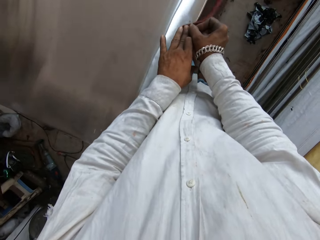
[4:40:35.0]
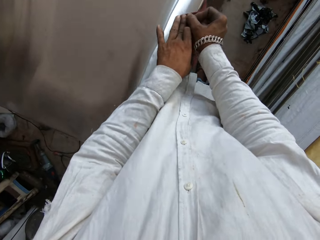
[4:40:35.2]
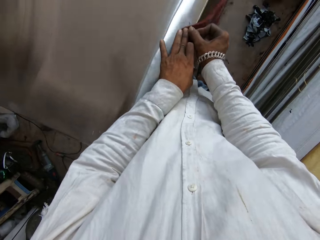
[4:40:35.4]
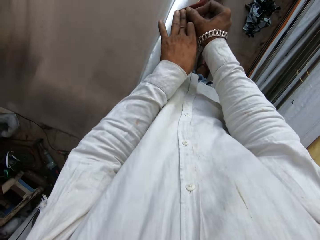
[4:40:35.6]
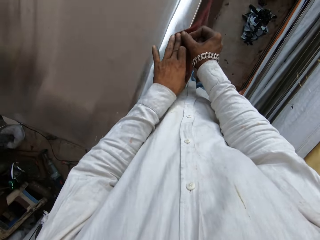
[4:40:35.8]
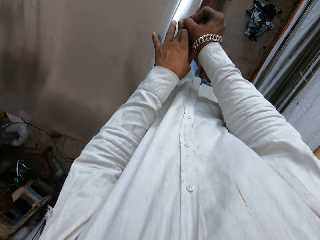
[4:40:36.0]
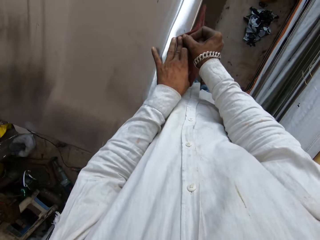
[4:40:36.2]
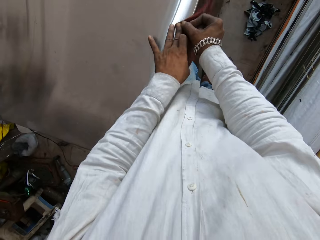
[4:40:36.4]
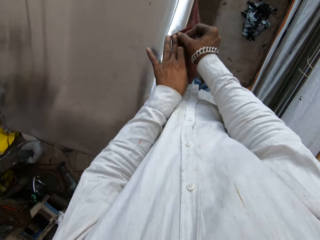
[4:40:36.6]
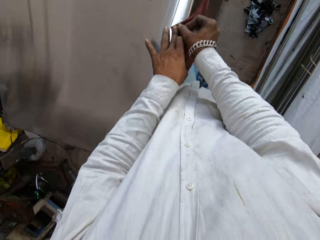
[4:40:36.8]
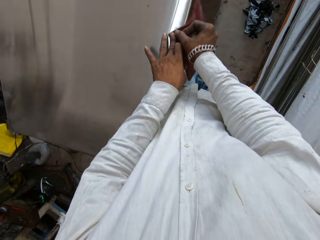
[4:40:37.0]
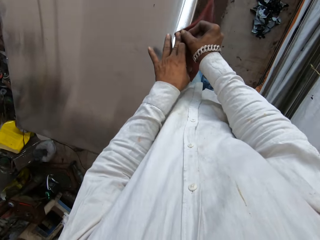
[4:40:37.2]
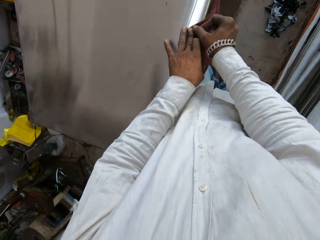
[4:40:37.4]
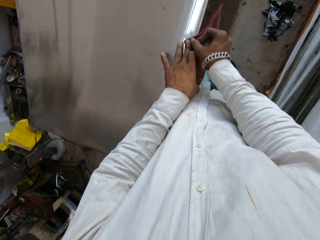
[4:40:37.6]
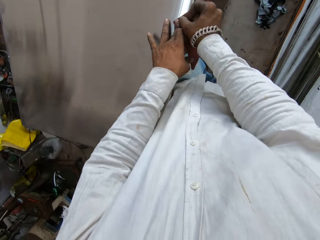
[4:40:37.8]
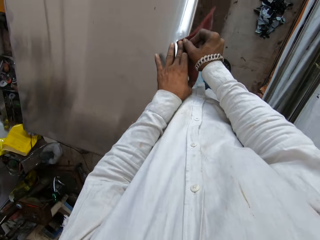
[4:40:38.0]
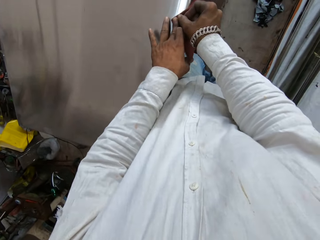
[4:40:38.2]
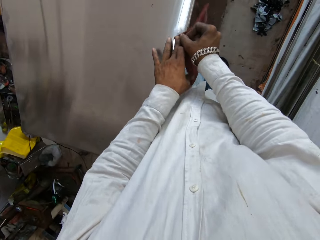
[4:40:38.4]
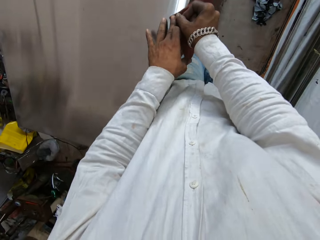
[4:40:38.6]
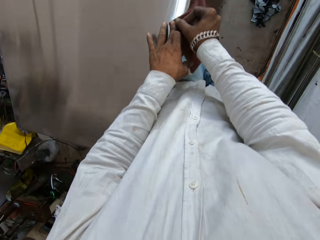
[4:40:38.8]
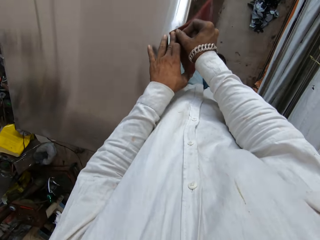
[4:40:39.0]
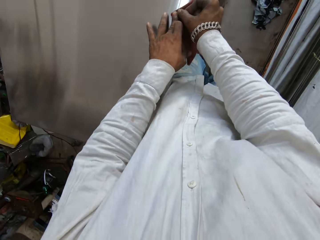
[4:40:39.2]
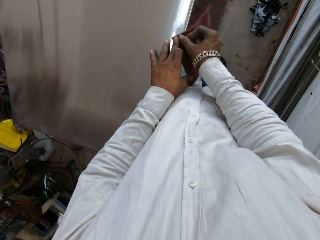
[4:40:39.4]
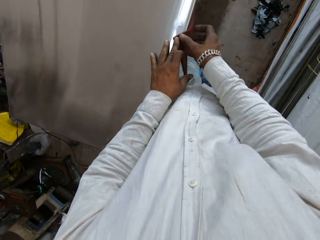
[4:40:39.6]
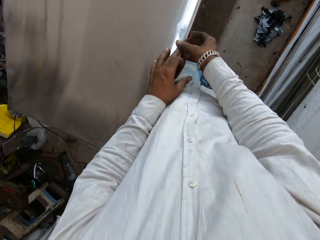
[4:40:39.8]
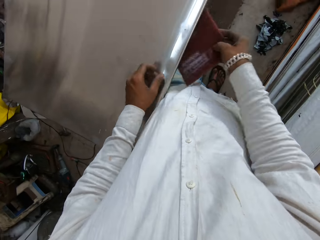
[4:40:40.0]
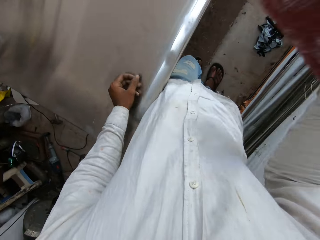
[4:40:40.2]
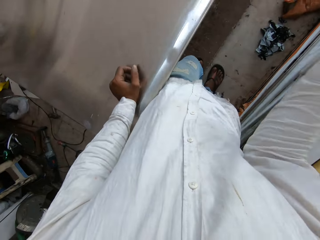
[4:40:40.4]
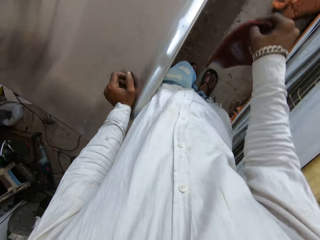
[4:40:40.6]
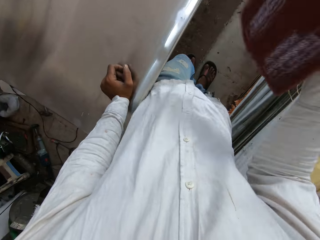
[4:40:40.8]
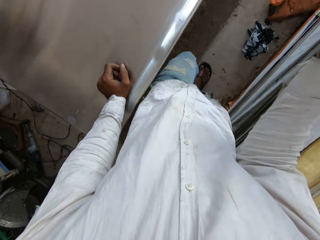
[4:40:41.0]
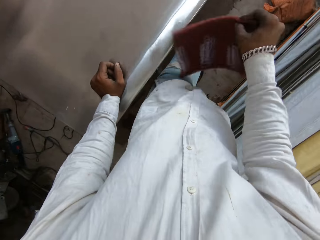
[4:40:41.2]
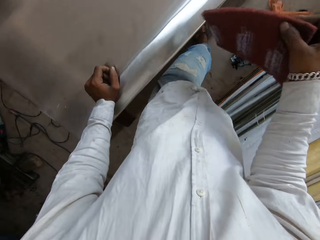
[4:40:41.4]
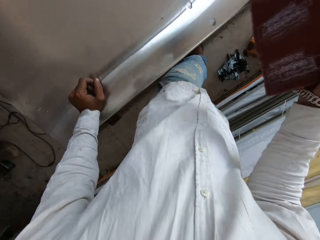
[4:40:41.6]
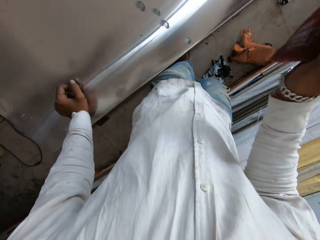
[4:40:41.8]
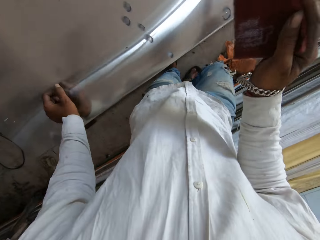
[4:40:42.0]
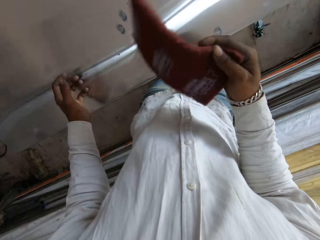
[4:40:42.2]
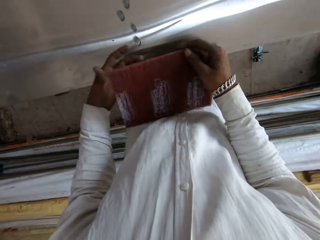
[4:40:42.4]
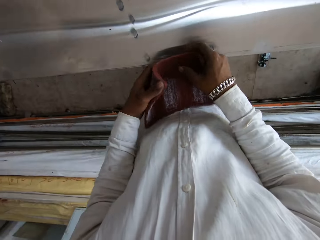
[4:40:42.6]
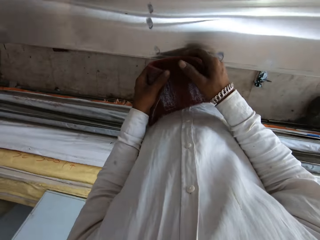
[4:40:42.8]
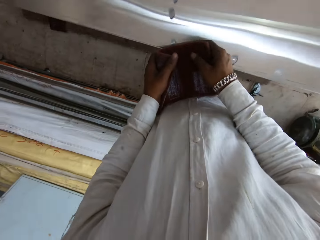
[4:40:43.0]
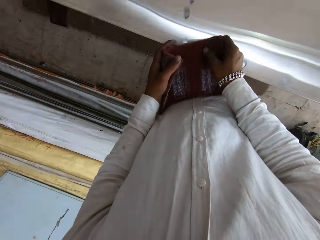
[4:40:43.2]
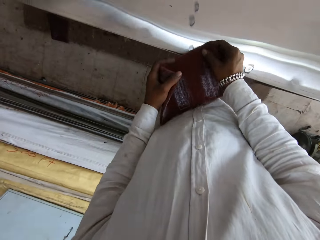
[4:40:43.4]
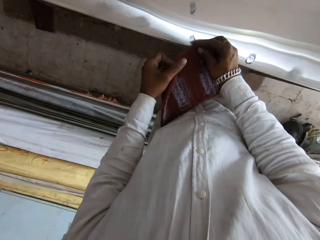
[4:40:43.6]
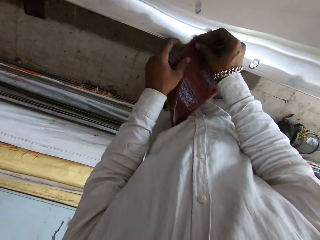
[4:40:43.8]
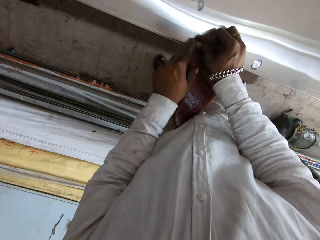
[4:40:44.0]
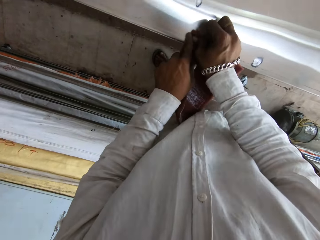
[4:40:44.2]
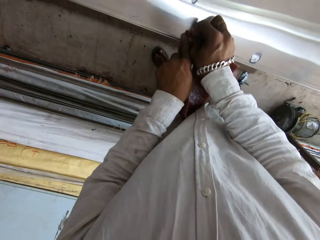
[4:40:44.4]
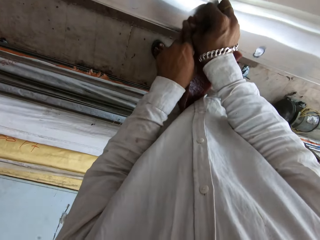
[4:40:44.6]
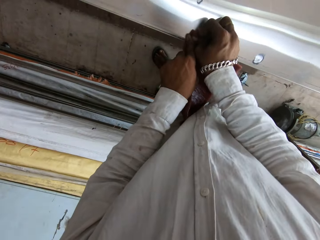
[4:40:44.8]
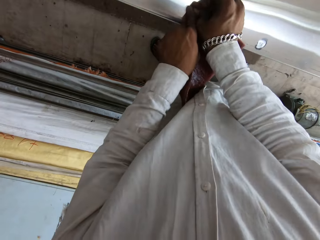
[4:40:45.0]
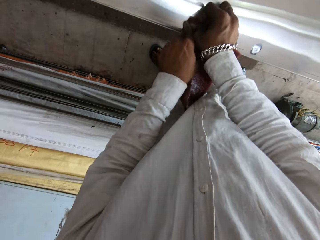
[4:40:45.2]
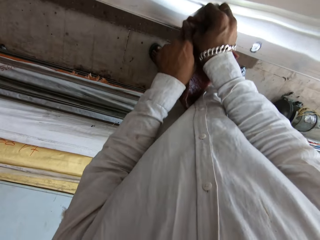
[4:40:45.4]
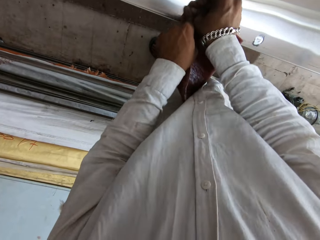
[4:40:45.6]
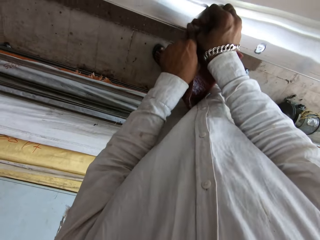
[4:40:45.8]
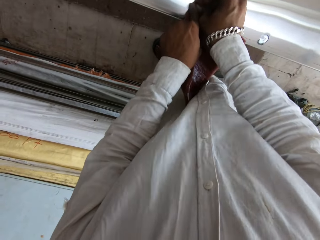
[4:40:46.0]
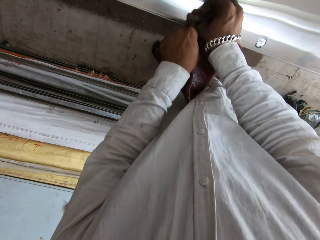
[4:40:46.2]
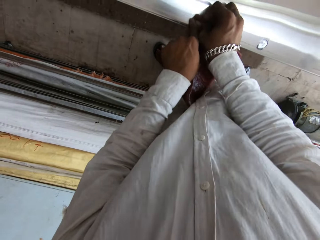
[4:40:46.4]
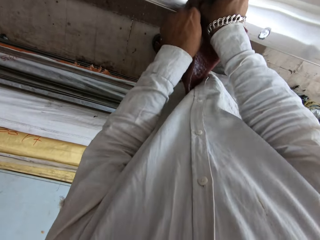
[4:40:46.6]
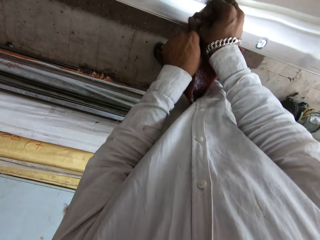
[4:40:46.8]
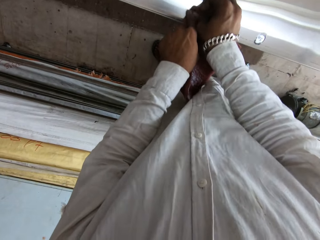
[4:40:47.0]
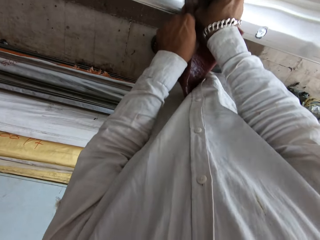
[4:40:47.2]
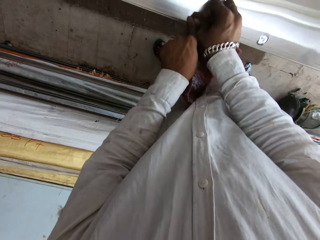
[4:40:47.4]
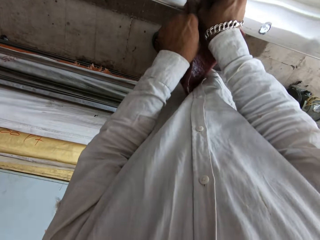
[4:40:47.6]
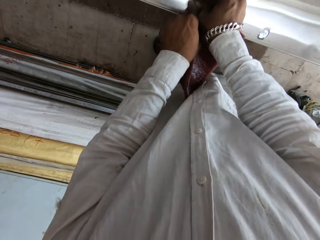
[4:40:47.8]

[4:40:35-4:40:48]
The camera wearer shakes the scrub pad with the right hand. They hold the scrub pad with both hands. They scrub the metal table with the scrub pad in both hands.

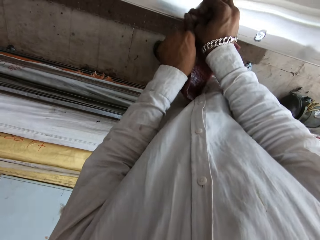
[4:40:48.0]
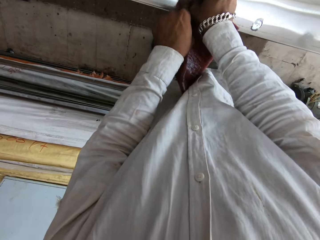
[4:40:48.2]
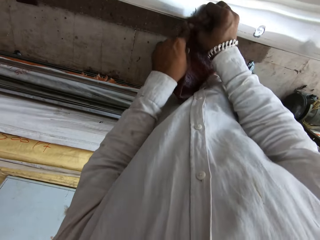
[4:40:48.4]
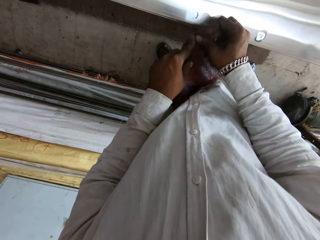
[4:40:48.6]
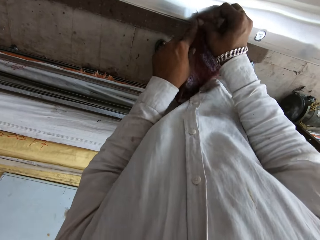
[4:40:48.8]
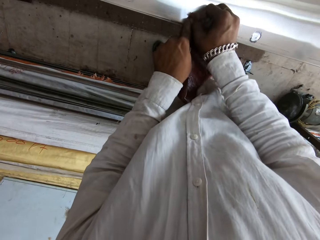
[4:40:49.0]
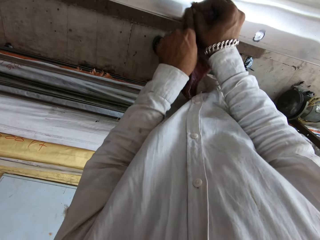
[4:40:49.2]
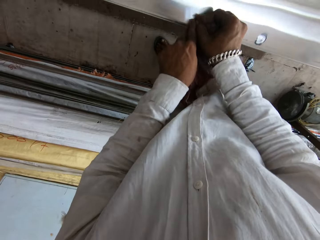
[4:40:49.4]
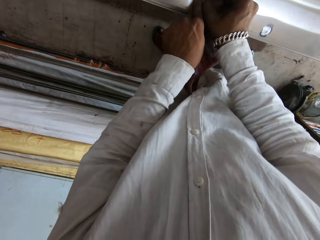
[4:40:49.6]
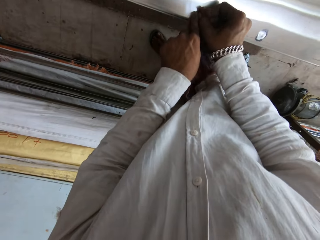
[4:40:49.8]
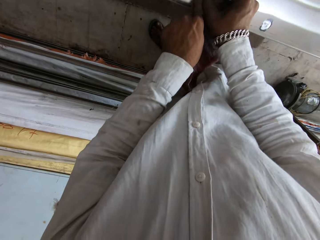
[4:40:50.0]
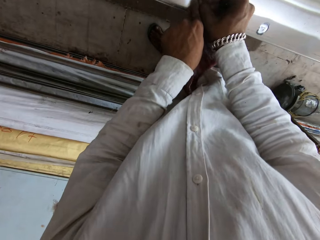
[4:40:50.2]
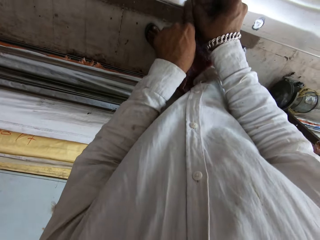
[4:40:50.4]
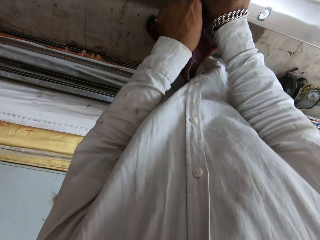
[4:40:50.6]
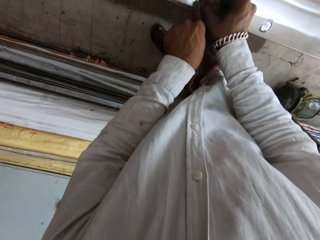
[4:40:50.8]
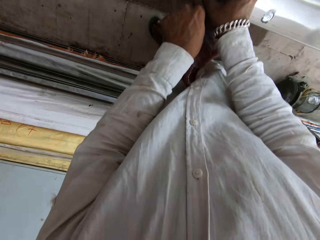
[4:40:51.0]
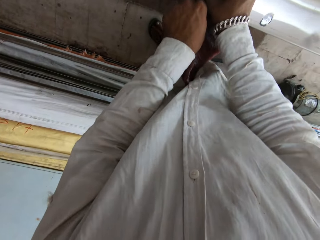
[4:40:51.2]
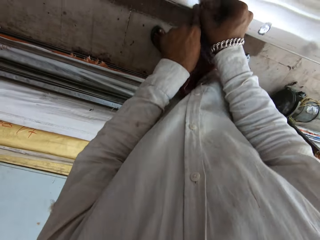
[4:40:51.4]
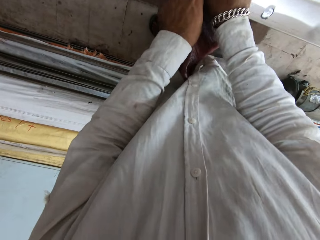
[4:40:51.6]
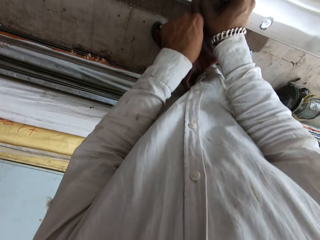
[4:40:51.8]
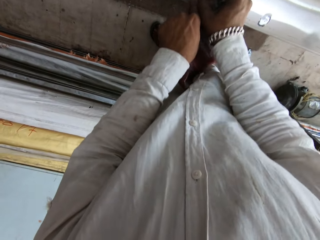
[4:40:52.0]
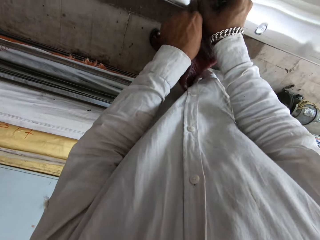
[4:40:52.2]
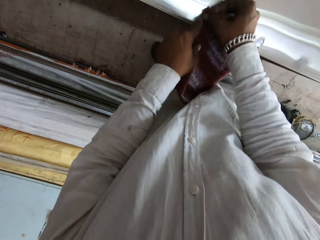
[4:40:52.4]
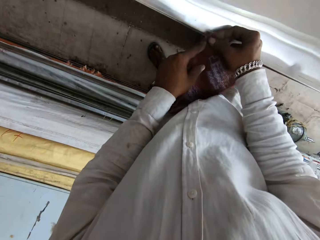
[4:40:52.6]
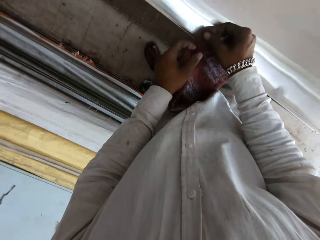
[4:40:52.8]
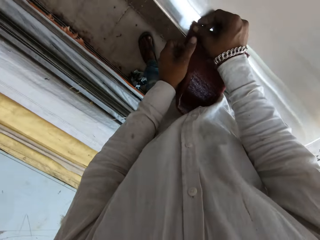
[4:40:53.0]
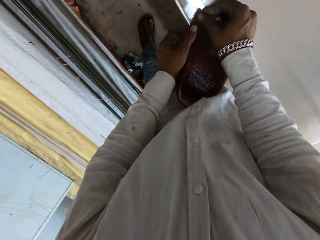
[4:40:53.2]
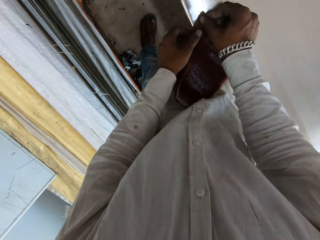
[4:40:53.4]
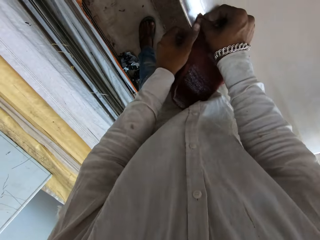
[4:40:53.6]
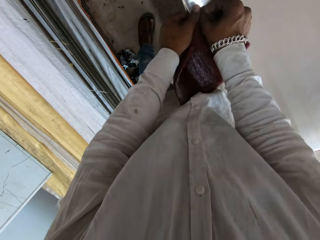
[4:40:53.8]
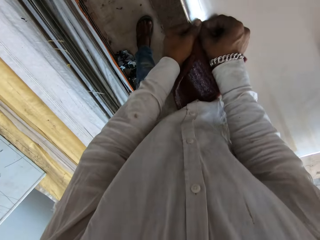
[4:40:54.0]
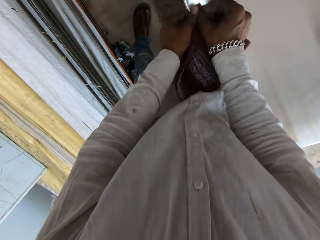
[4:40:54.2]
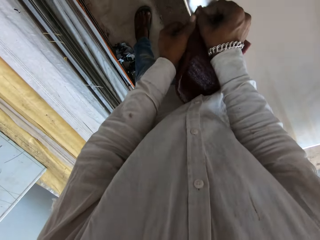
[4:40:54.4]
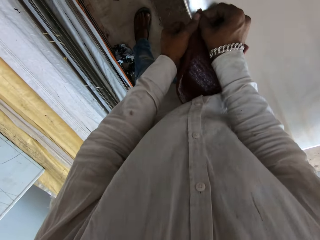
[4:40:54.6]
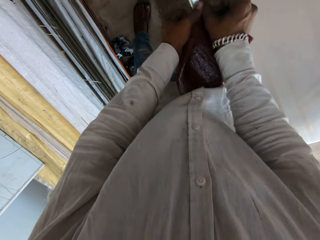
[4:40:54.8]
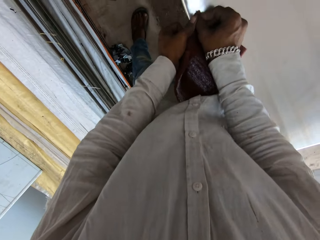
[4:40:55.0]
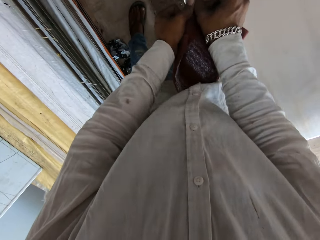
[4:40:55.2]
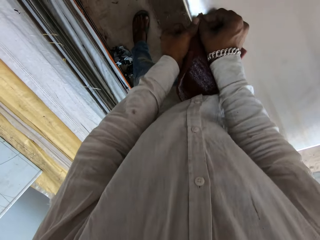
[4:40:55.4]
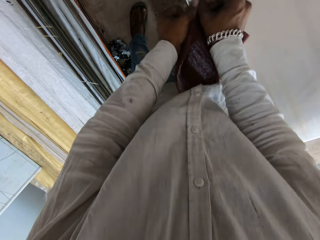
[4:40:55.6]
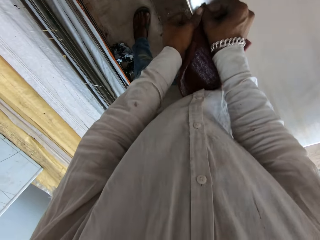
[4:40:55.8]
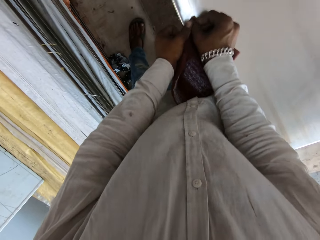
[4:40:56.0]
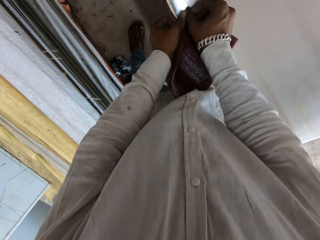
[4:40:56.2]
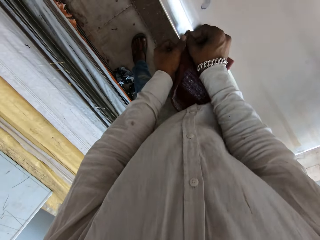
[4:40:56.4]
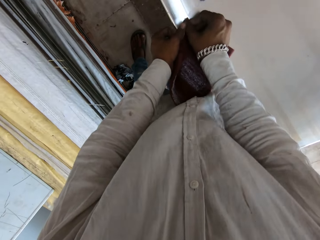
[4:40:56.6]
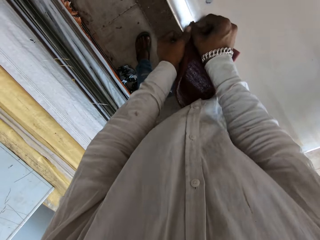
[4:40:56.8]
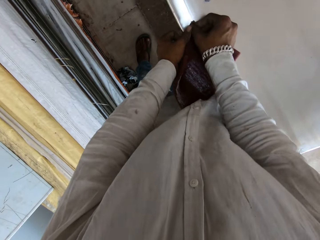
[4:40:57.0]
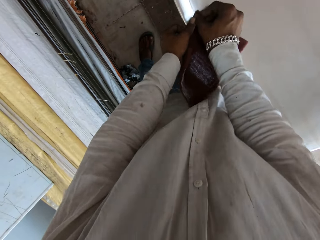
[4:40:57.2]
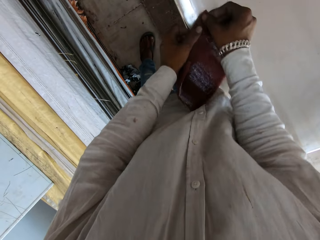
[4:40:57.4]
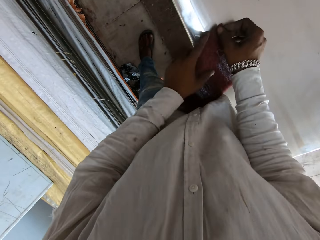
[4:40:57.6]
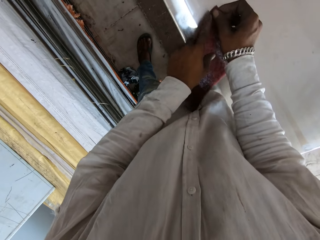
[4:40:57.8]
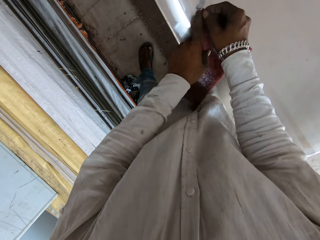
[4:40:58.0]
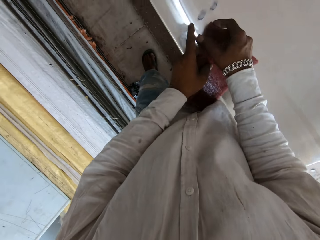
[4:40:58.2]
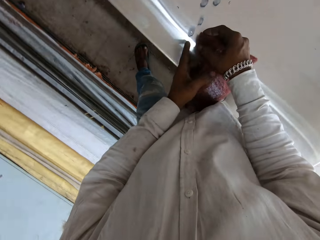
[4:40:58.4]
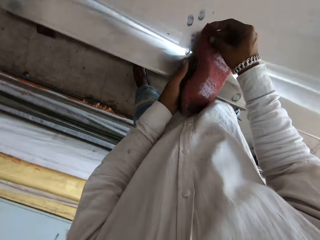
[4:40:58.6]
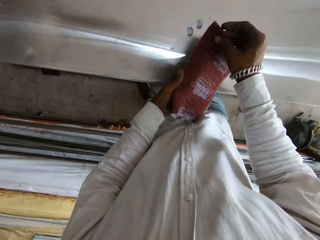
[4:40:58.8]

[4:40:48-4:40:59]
The camera wearer holds the scrub pad with both hands. They scrub the metal table with the scrub pad in both hands.
